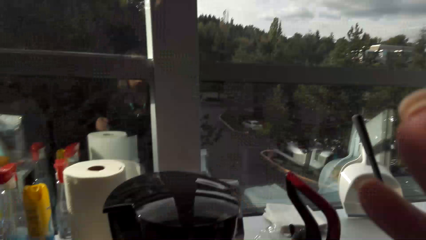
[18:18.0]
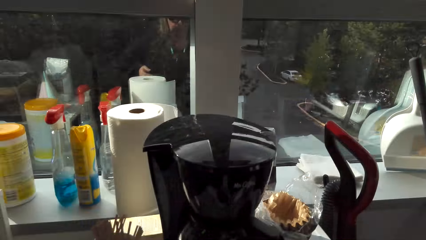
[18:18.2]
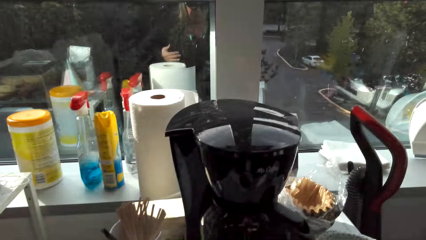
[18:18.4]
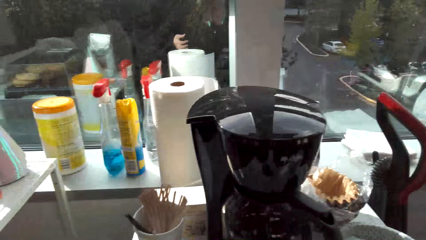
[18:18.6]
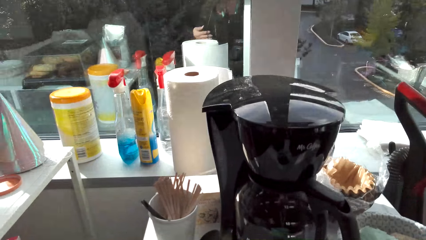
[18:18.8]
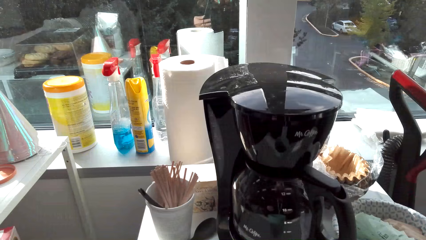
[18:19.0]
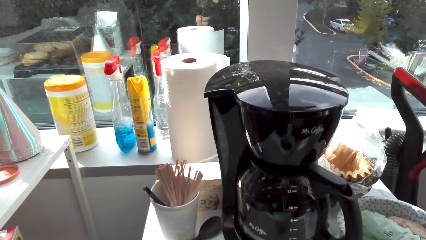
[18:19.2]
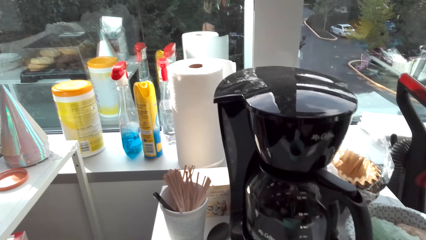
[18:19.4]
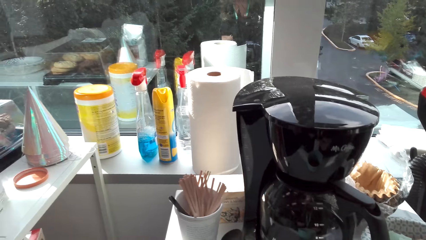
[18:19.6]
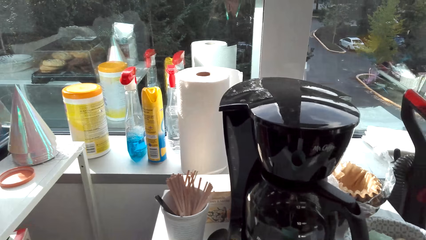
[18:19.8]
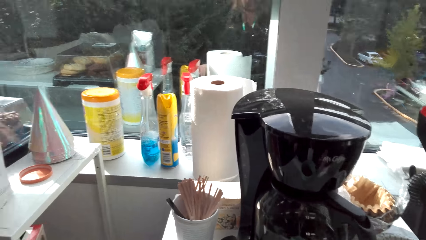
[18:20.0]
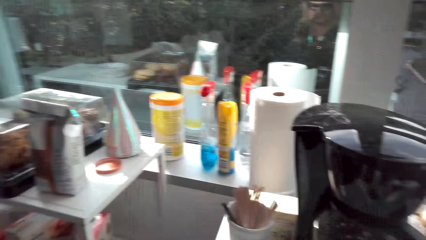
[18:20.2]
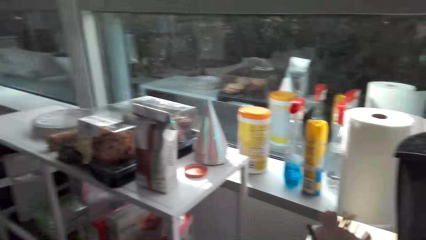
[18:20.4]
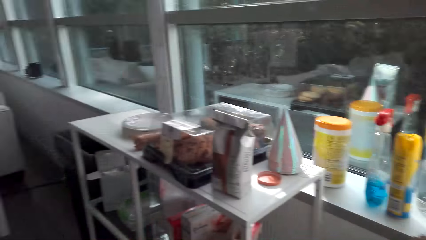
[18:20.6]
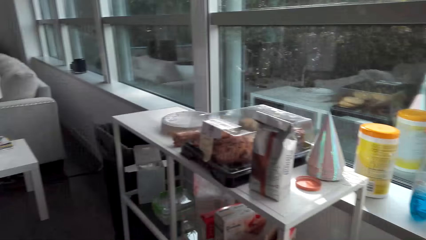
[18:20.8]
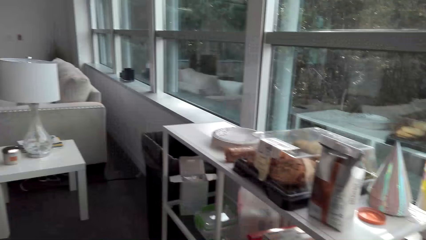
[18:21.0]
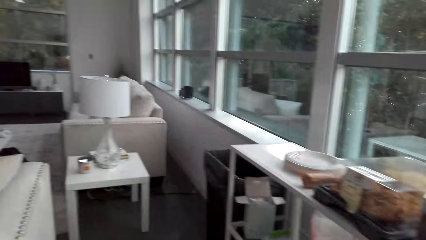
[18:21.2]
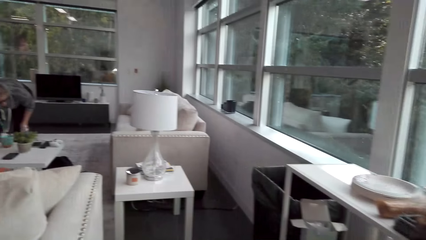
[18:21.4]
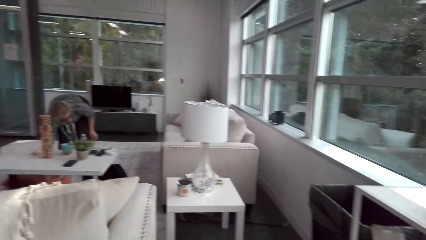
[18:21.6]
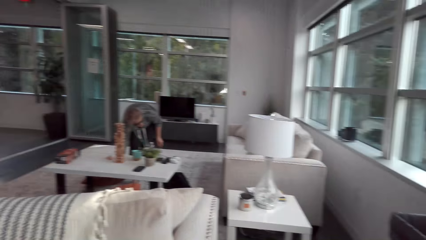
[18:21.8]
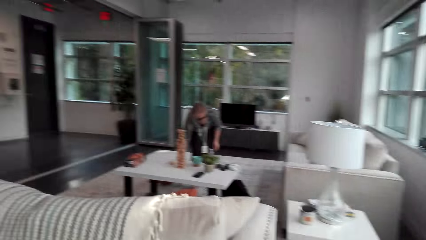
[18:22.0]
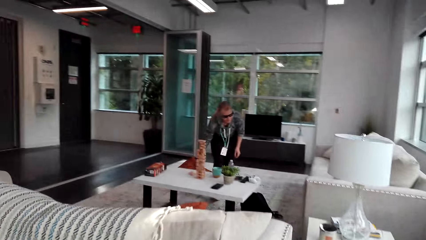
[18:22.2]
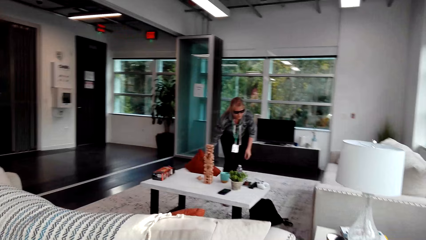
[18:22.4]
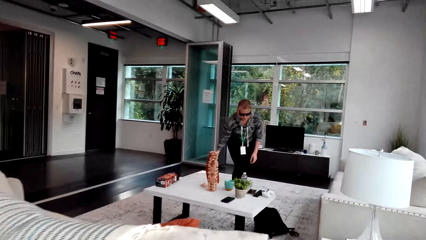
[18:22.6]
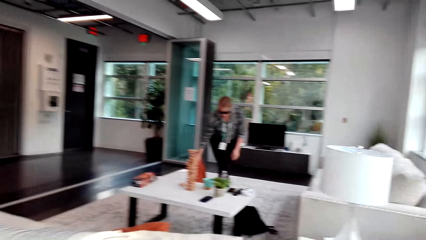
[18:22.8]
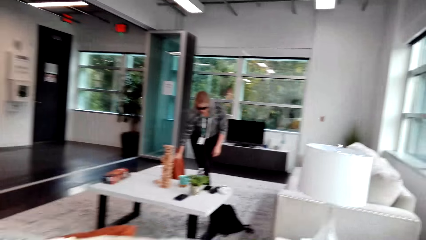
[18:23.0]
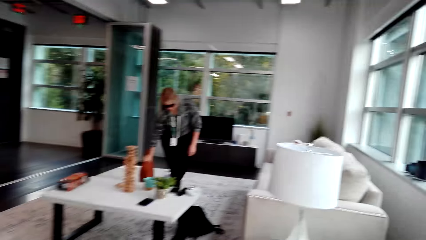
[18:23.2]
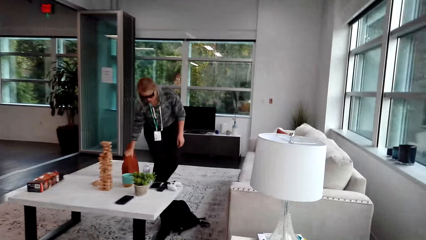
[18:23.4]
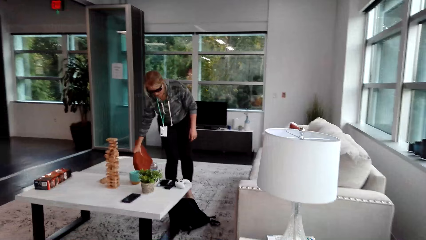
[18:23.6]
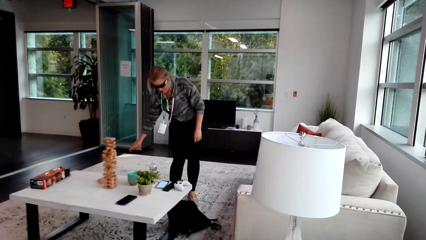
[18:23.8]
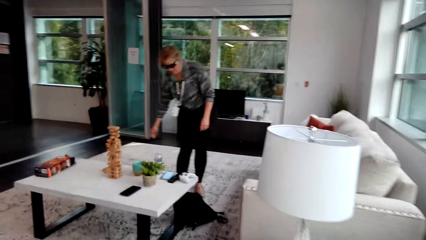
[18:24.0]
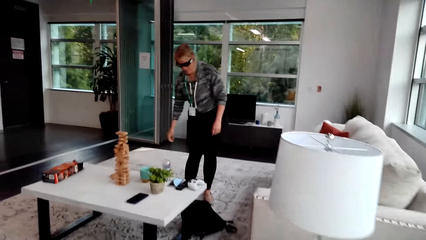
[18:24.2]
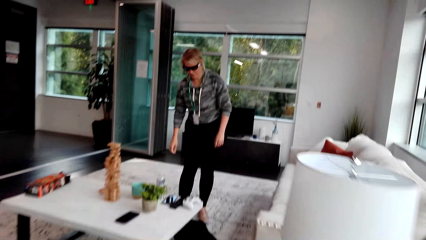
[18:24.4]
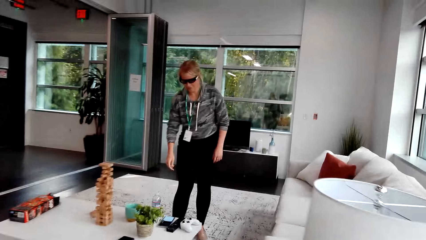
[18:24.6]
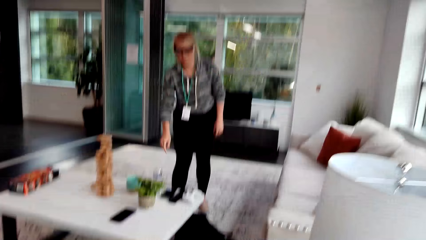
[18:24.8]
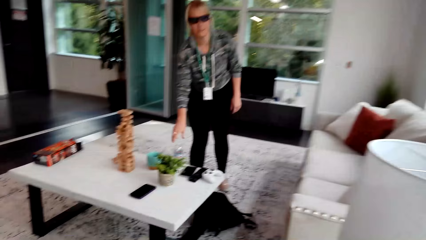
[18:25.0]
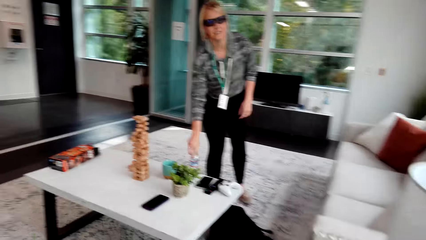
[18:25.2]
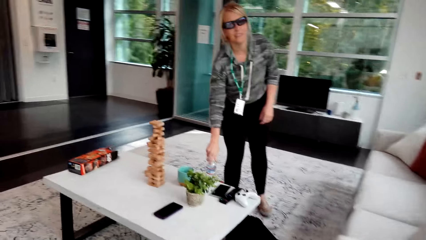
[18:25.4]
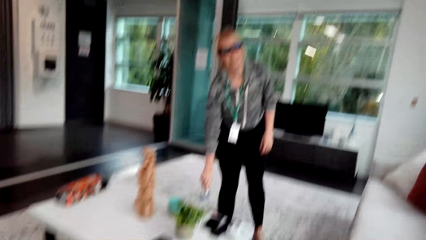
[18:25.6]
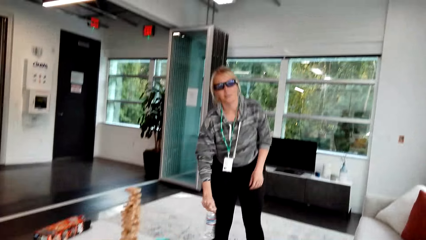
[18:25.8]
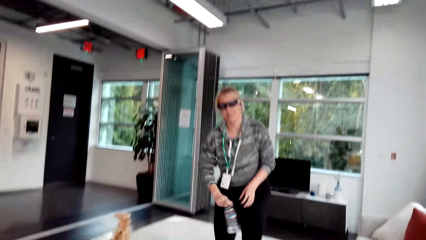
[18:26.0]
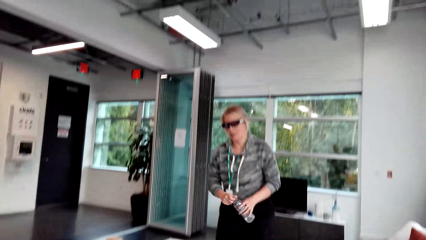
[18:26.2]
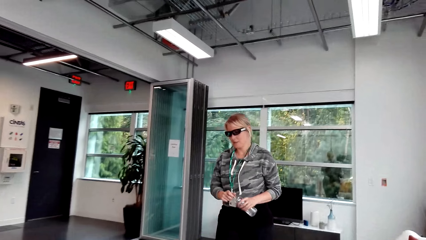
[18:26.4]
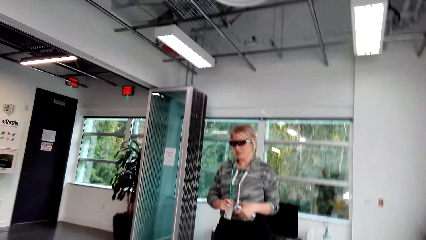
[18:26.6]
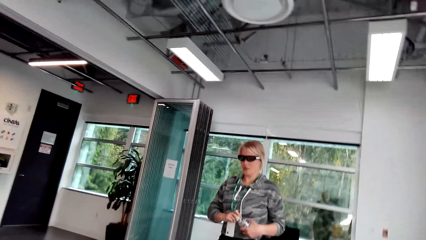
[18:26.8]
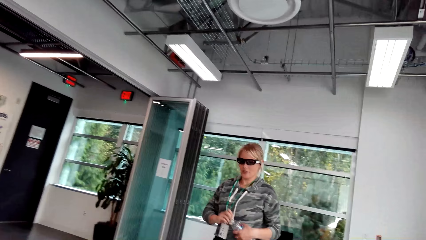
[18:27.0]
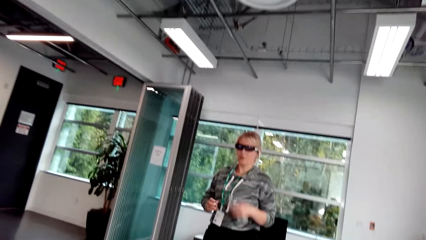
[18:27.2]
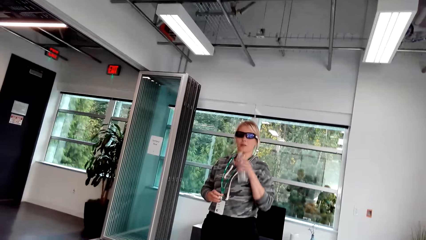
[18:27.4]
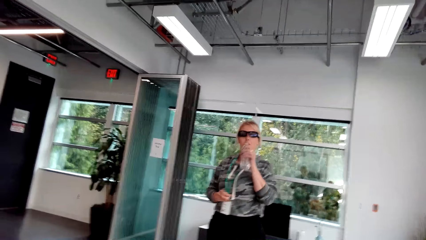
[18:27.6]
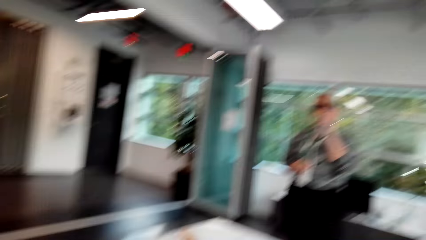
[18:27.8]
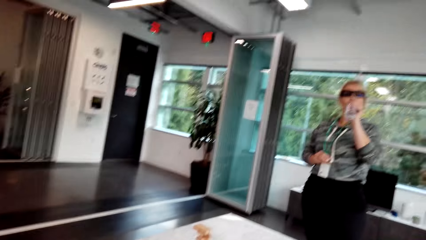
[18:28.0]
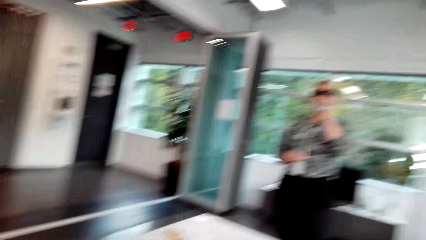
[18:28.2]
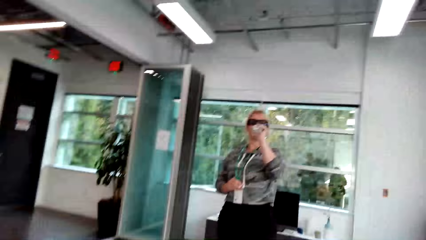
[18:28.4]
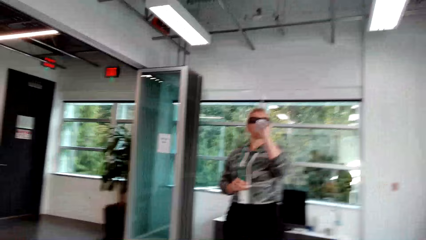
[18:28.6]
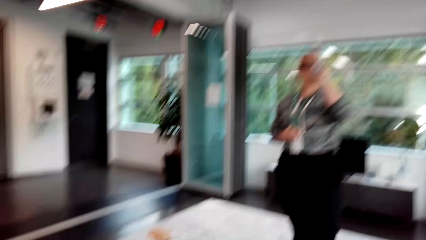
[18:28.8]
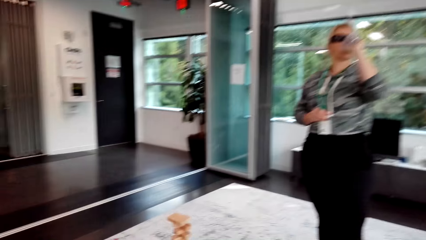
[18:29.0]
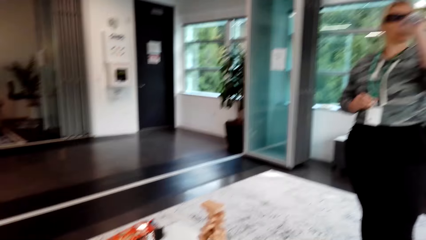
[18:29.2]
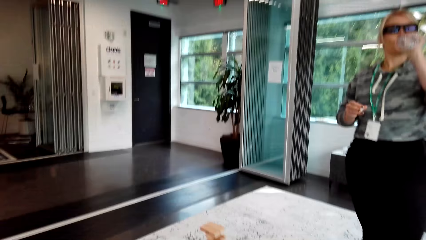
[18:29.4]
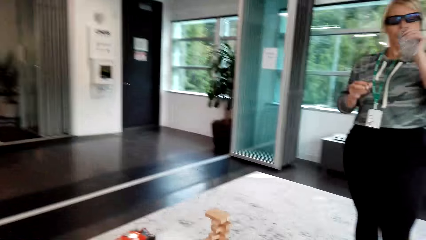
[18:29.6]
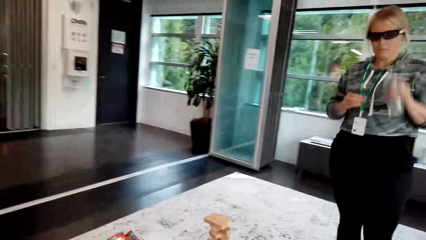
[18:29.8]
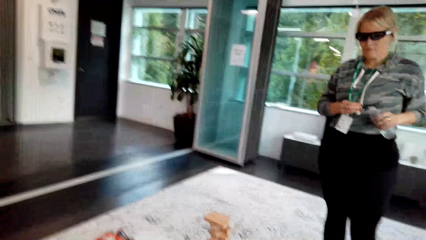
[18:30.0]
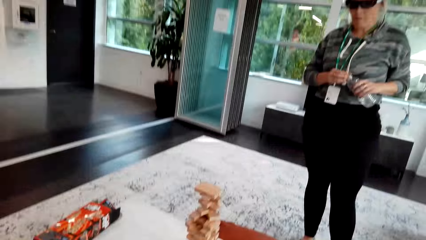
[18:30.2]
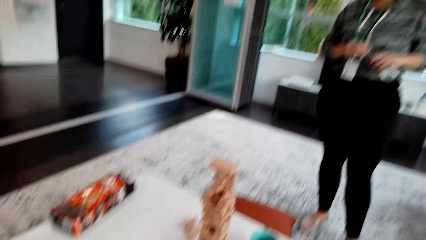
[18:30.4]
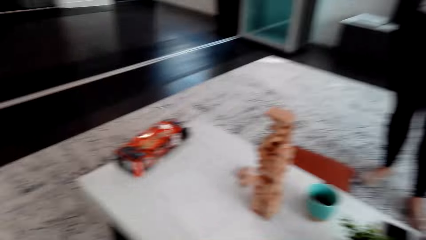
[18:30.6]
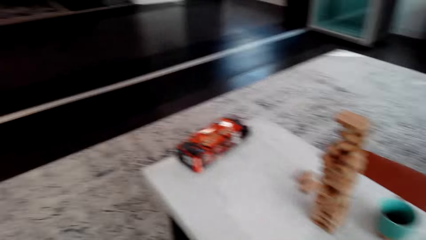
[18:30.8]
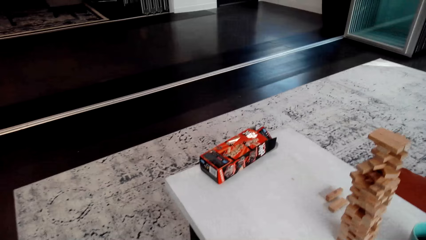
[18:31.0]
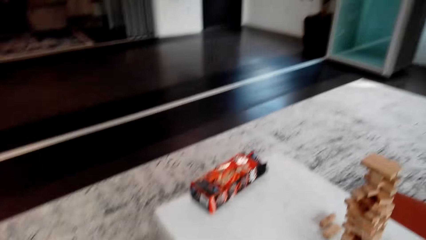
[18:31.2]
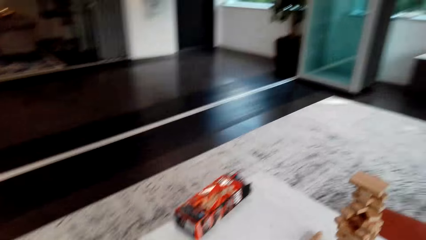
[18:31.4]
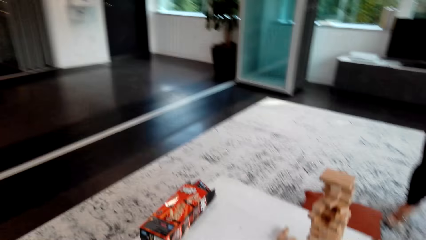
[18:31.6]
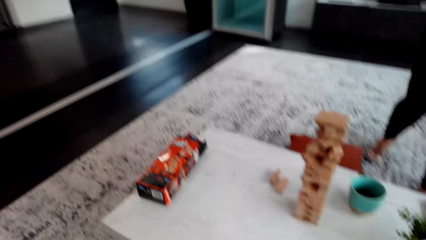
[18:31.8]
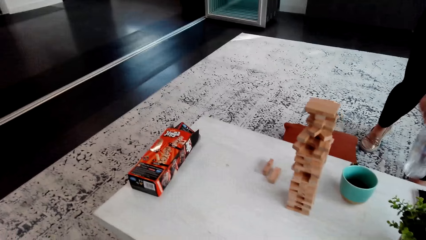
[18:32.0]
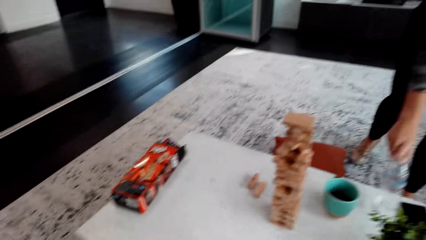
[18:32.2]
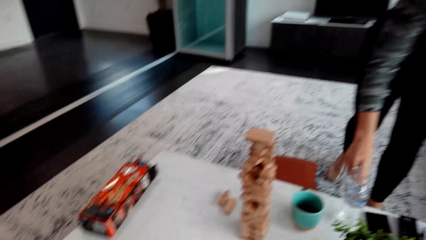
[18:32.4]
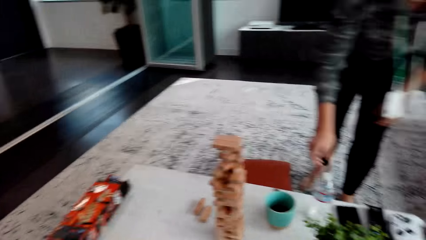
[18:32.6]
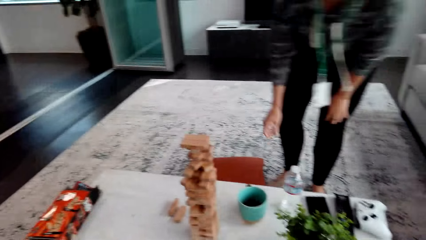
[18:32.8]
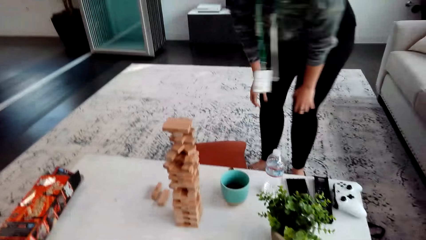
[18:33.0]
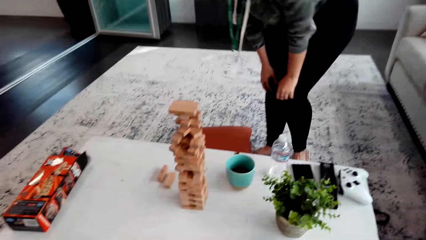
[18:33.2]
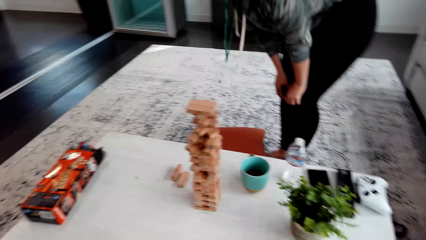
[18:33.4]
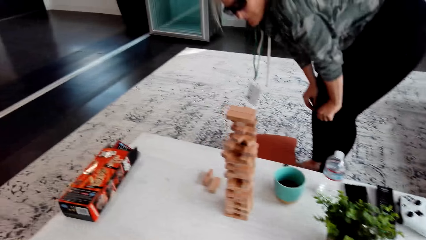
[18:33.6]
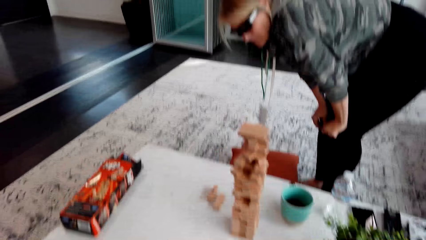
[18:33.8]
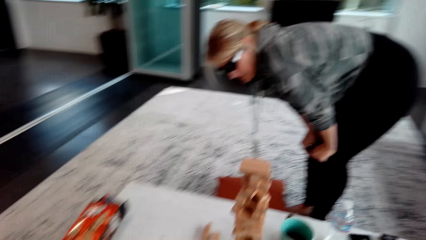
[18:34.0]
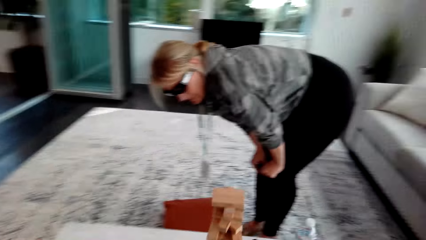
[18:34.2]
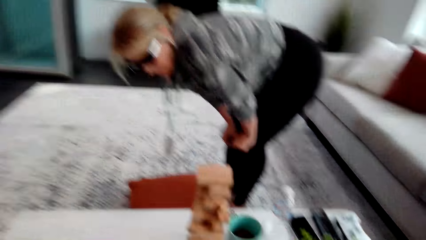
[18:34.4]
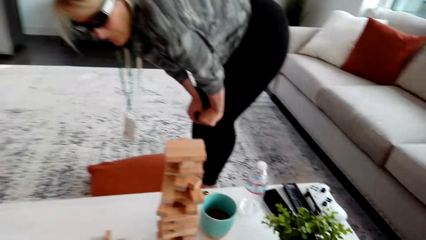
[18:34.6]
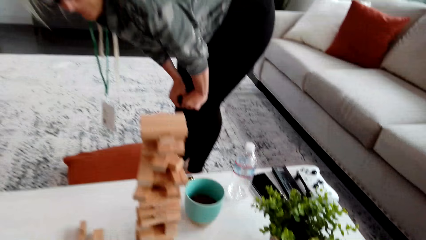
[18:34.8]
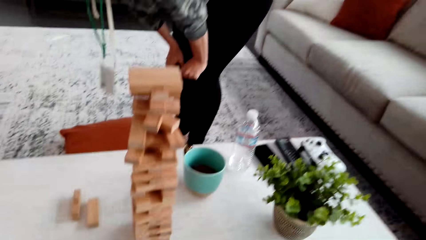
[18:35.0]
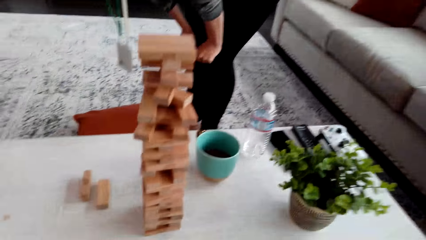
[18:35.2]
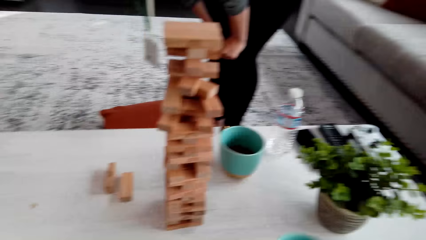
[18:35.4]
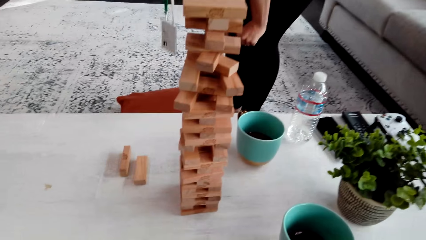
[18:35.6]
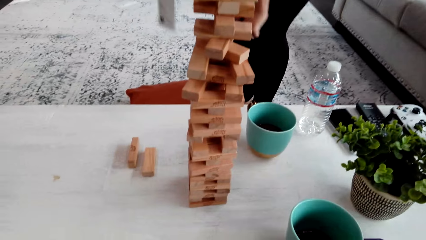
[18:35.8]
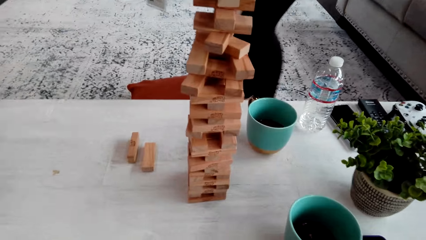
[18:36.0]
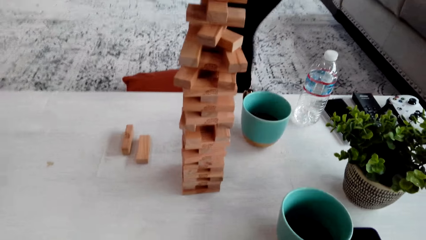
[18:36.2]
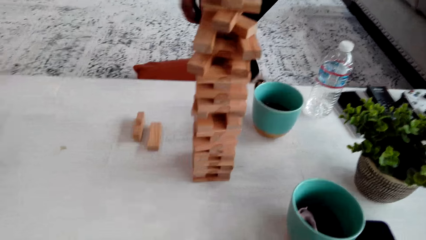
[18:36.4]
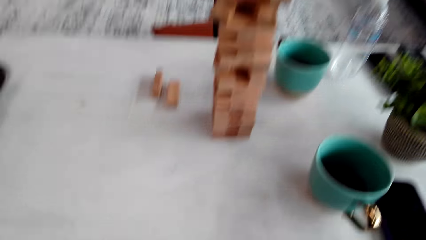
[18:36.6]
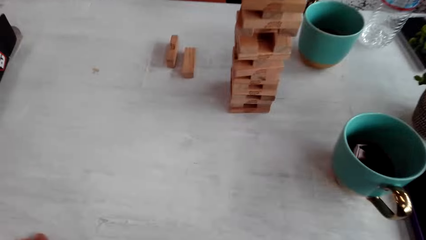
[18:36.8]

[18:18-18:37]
The camera wearer interacts with a woman. The woman bends and holds a throw pillow. The woman picks up the pillow and puts the throw pillow on the floor. The woman picks up a bottle of water, opens the bottle of water, and drinks water. The woman closes the bottle. The camera wearer interacts with the woman. The woman puts the water bottle on the table. The woman bends and holds the knees.
